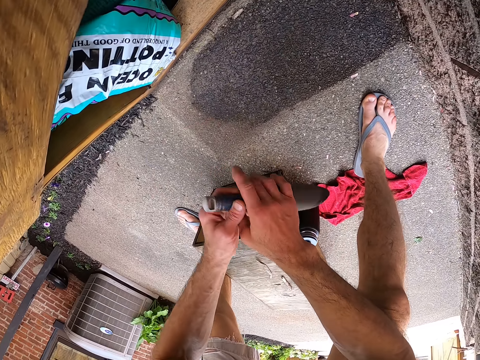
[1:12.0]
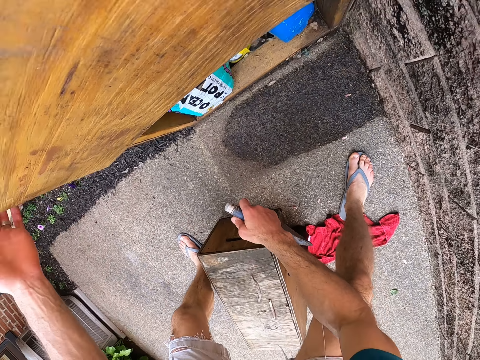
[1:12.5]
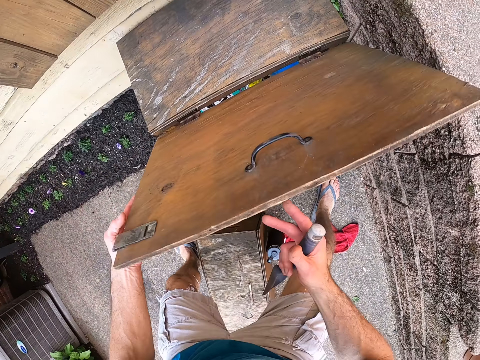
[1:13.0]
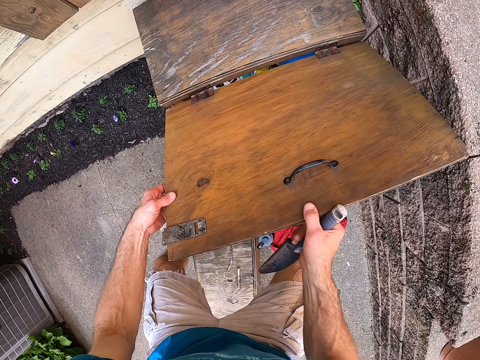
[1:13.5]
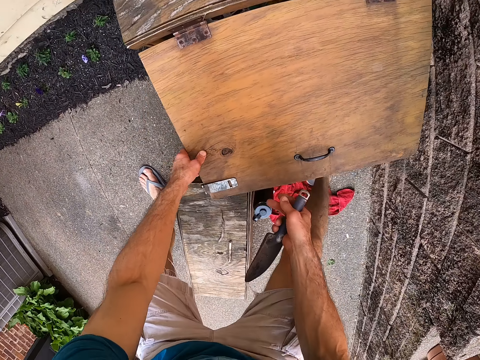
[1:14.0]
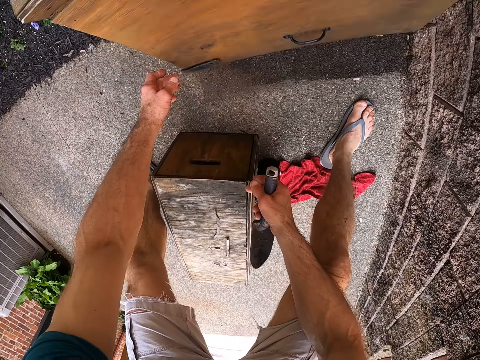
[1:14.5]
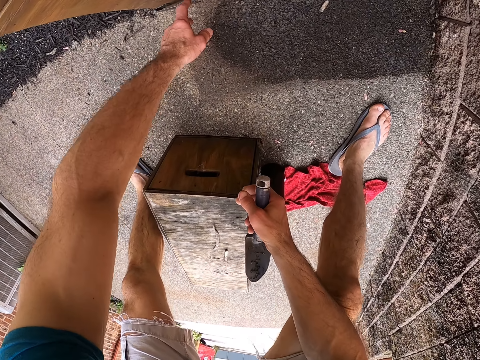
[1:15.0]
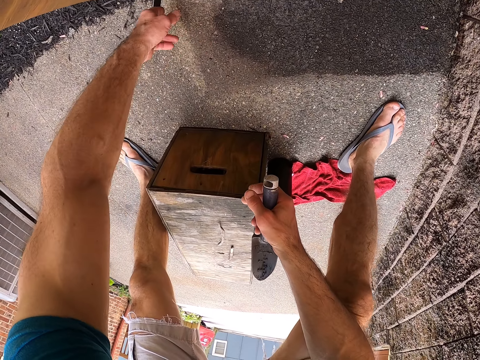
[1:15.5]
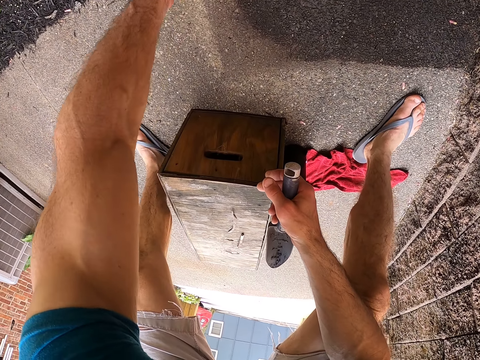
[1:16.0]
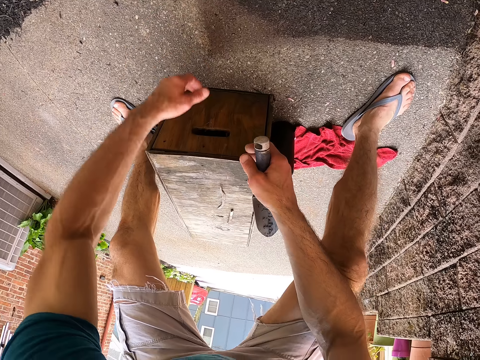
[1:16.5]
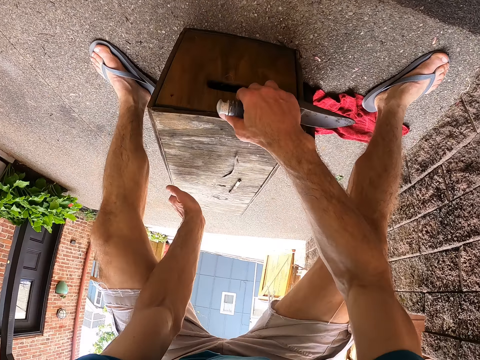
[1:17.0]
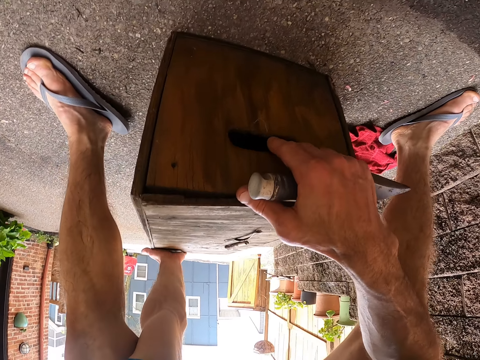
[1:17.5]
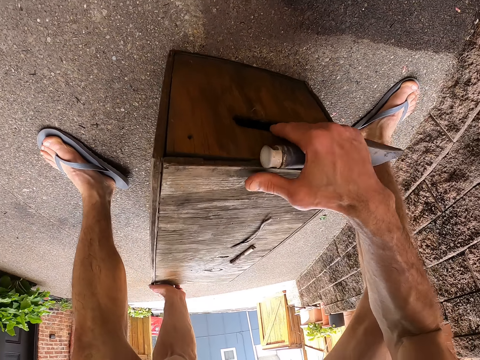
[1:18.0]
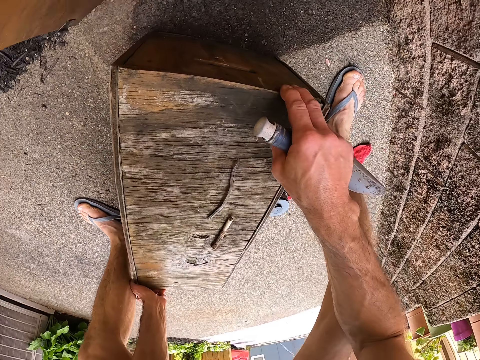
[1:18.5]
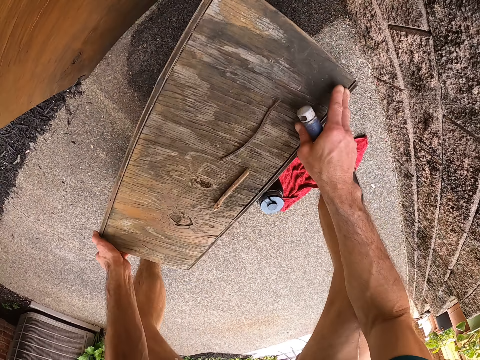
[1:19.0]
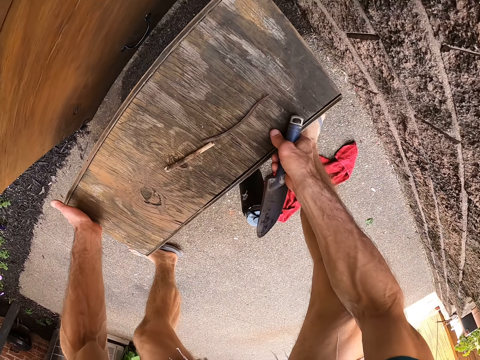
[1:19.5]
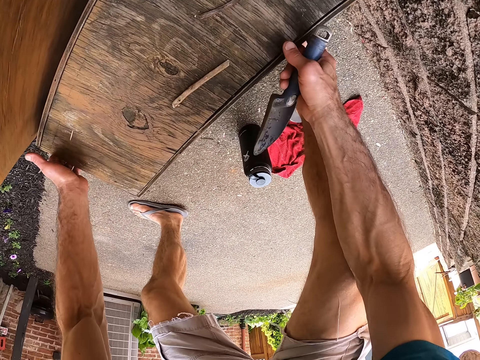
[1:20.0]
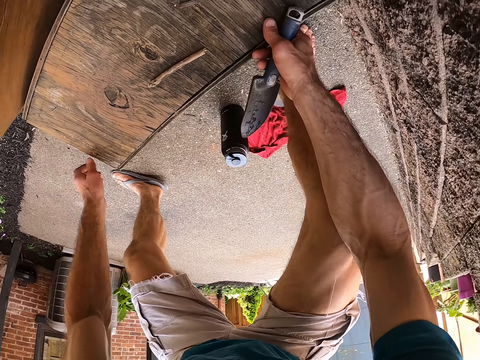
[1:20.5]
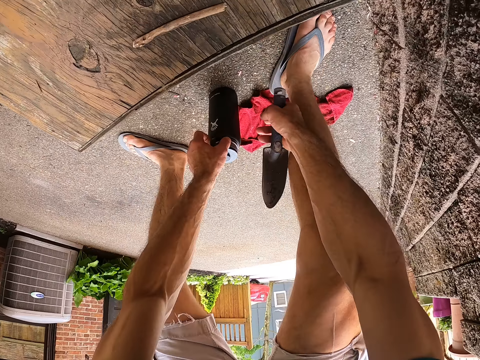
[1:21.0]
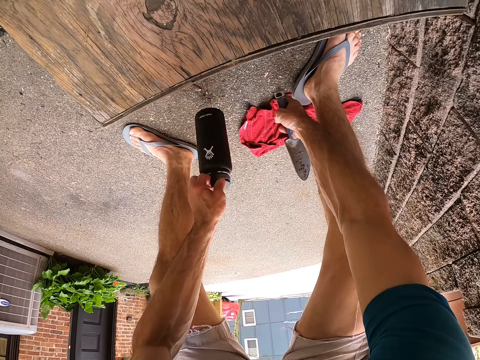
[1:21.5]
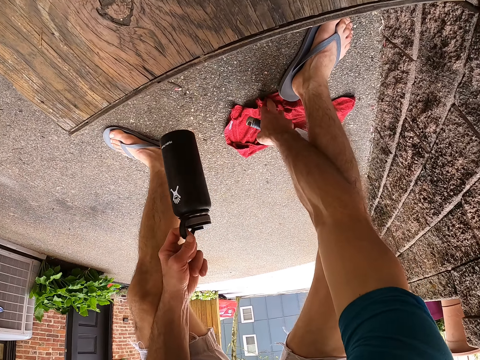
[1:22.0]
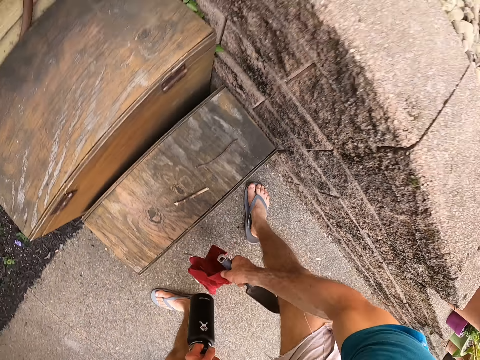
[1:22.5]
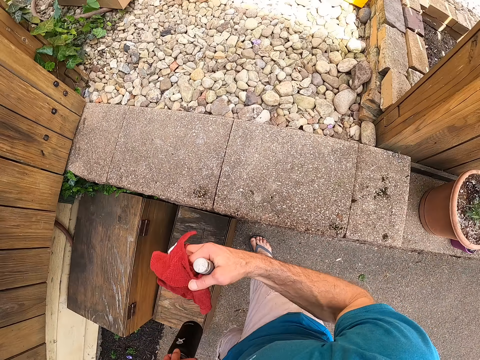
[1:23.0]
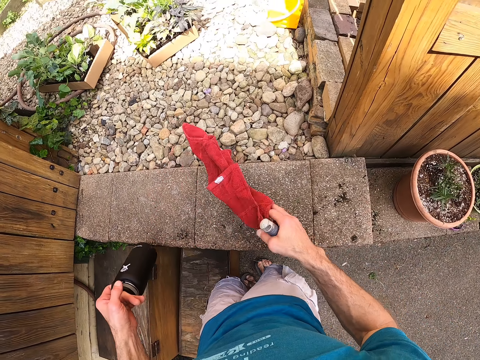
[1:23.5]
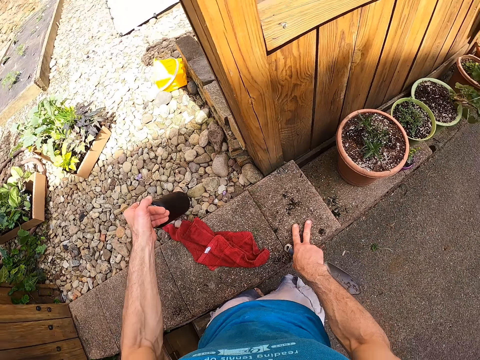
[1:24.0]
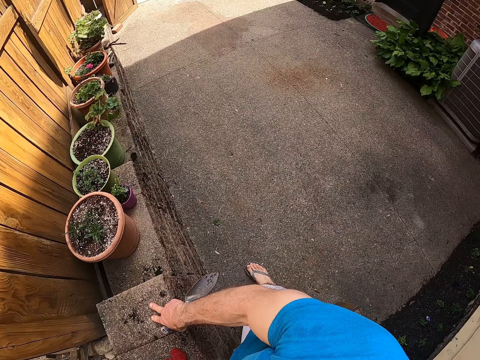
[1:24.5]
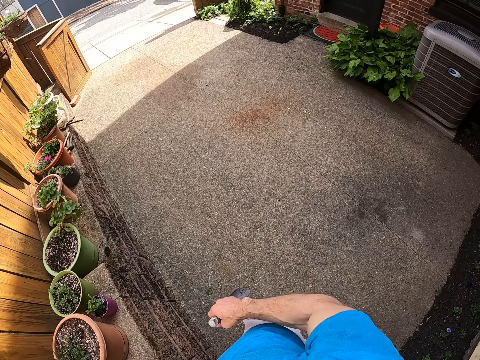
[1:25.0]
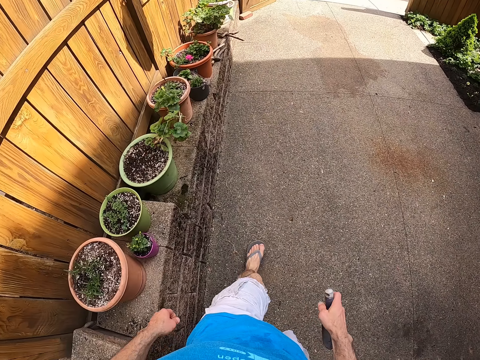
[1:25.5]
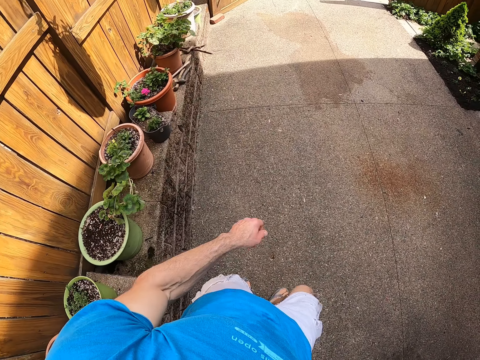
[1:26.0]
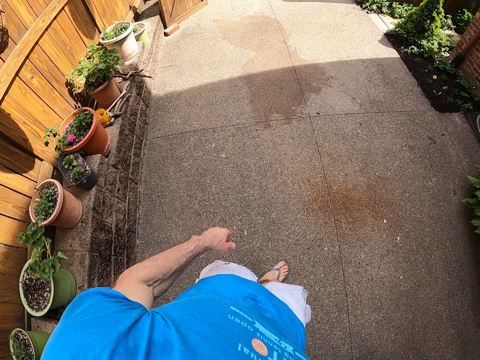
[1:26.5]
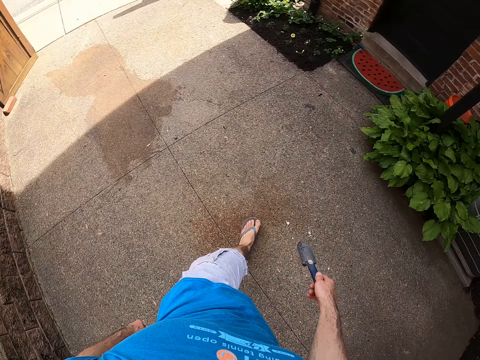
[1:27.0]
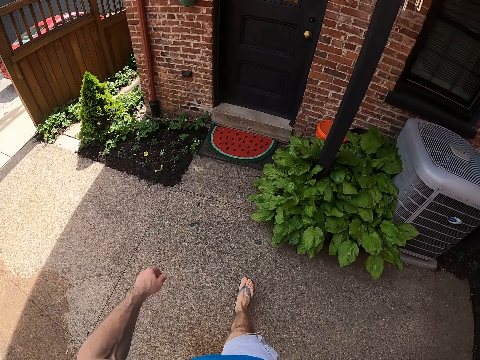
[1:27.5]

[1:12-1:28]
The camera wearer removes the garden trowel from the second wooden box or garden tool box with his left hand. He passes the garden trowel to his right hand. He closes the second wooden box with his left hand. He holds the door of the second wooden box with his hands. He closes the second wooden box with his left hand. He moves the wooden box on the floor towards the garden tool box with his hands. He picks a black bottle from the floor with his left hand. He picks a red cloth on the floor with his right hand. He drops the red cloth on the concrete pavement with his right hand. He puts the black bottle on the concrete pavement with his left hand. He walks towards the house door.

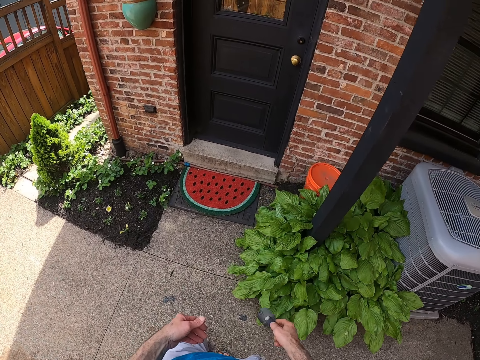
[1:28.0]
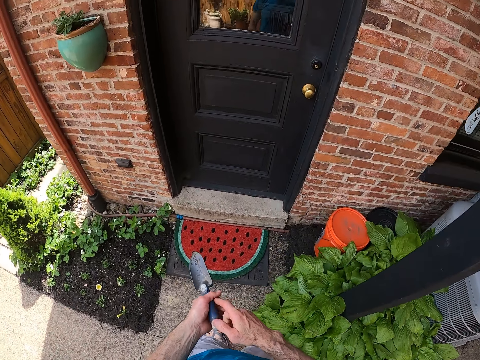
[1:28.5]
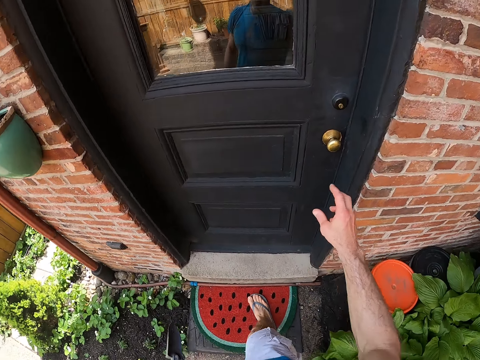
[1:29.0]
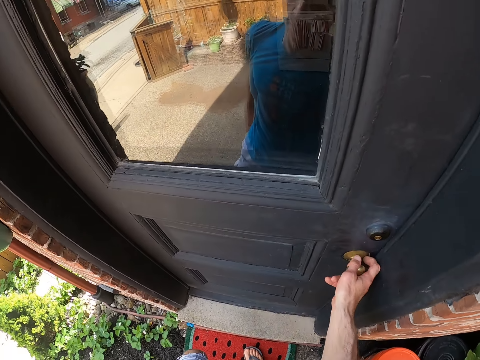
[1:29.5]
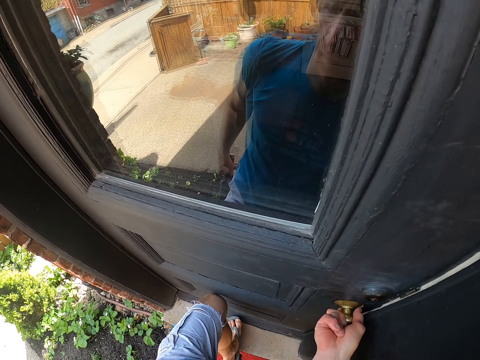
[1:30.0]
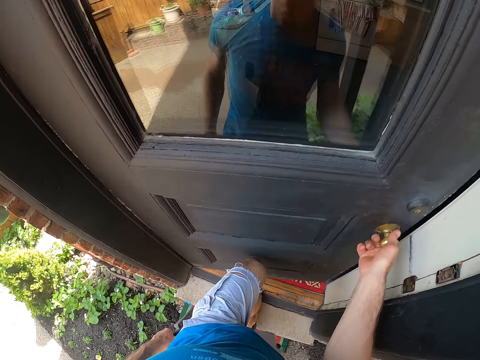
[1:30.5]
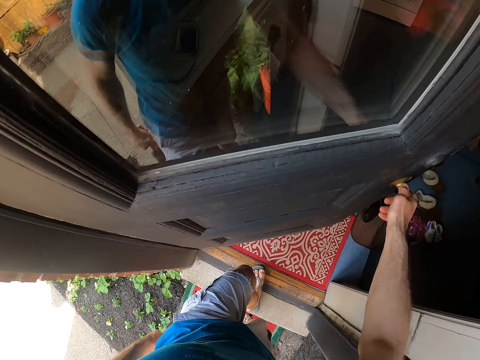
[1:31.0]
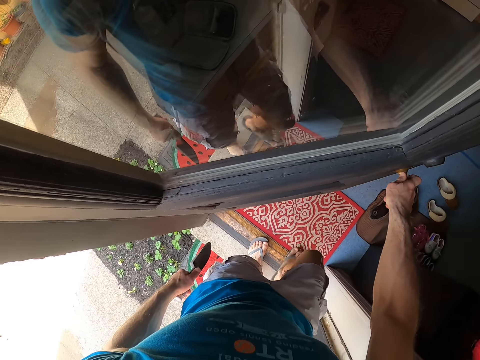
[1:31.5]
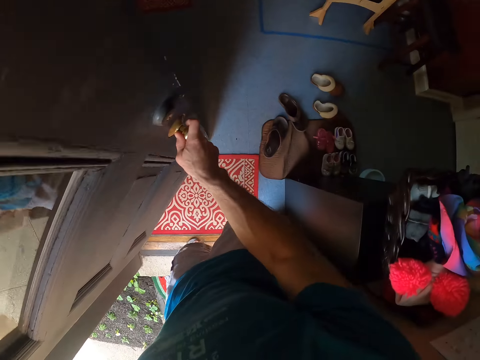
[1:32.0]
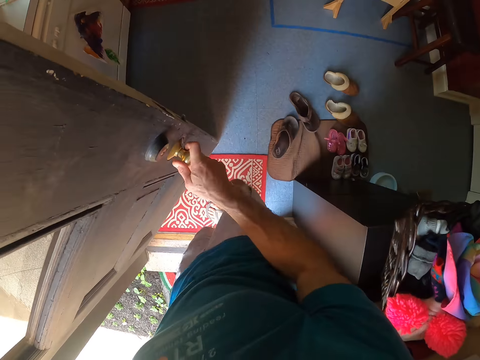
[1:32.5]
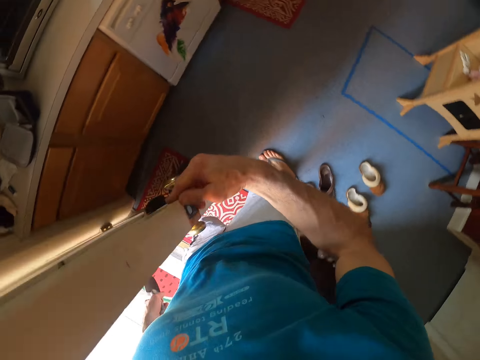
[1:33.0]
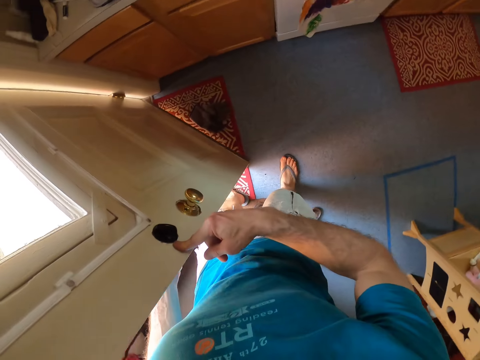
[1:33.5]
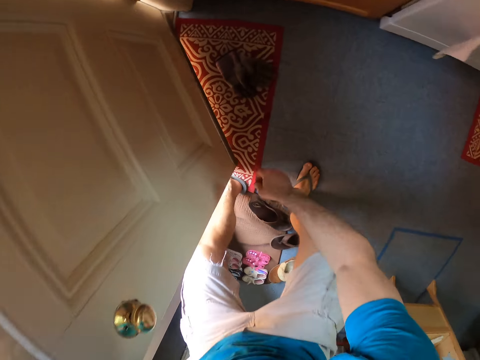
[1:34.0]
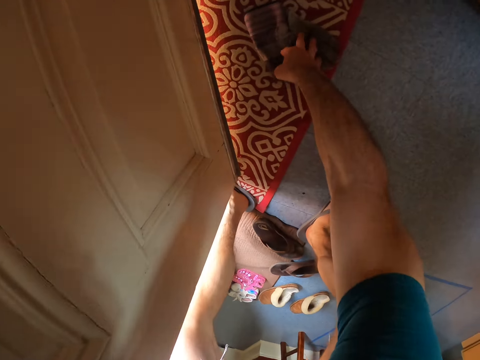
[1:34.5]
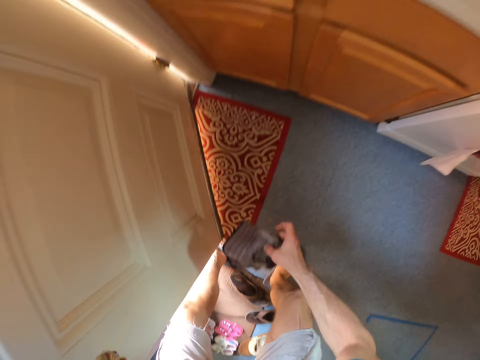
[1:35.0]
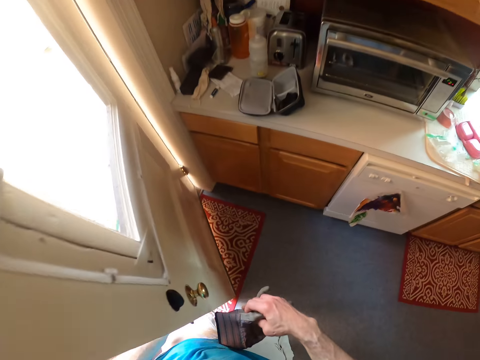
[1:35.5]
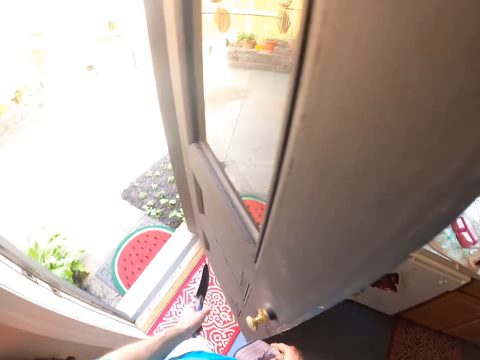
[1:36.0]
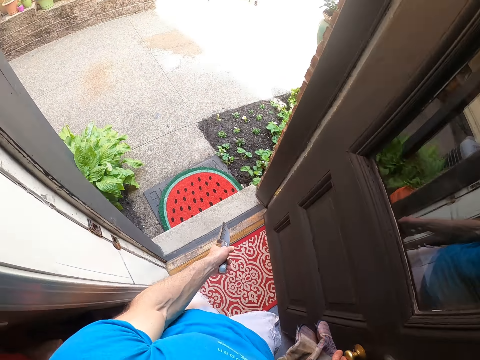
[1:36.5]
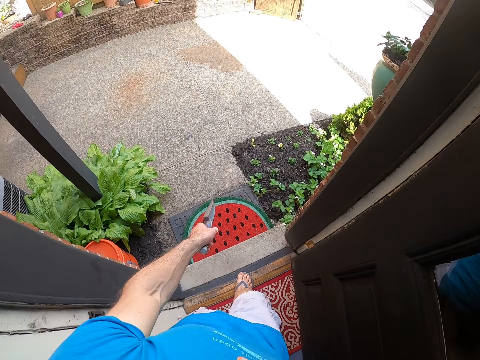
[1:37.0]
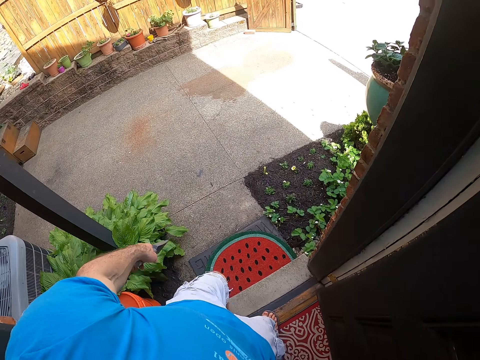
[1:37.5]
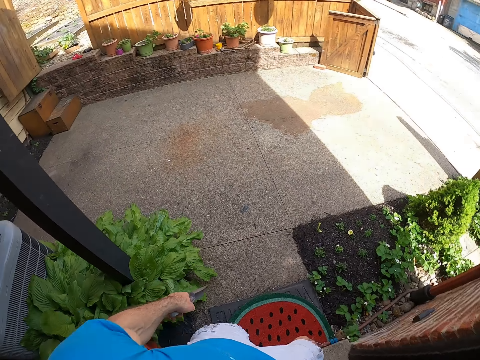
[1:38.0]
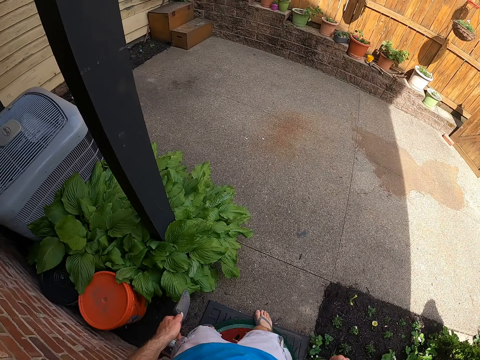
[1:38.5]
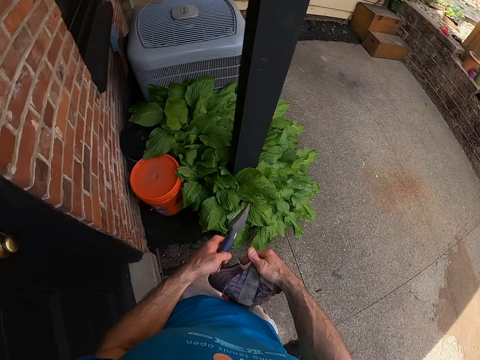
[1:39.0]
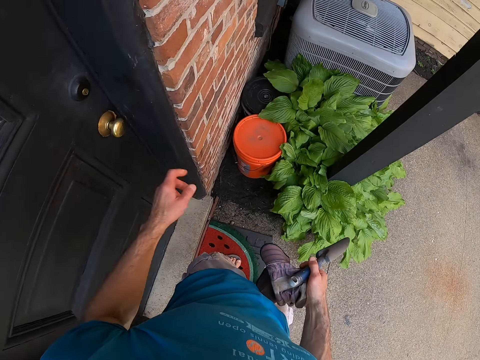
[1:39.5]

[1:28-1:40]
The camera wearer passes the garden trowel to his left hand. He opens the house door with his right hand. He enters the house. He adjusts the door with his right hand. He picks garden gloves from the floor with his right hand. He walks out of the house. He closes the door with his right hand. He passes the garden trowel and garden gloves to his right hand.
